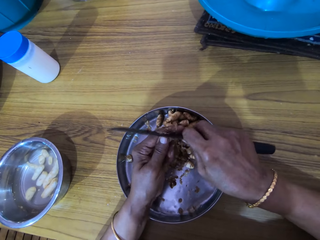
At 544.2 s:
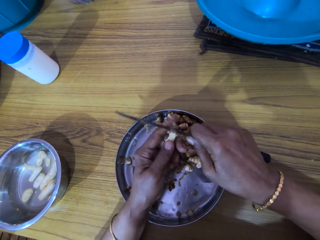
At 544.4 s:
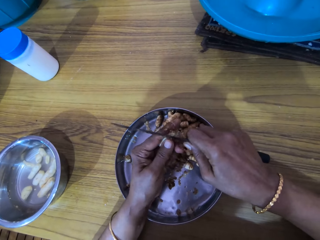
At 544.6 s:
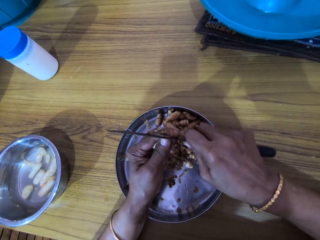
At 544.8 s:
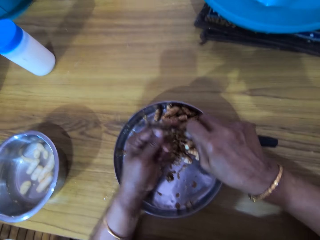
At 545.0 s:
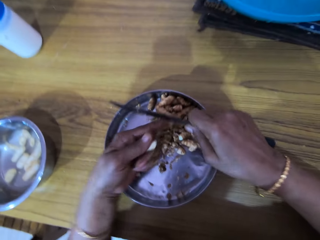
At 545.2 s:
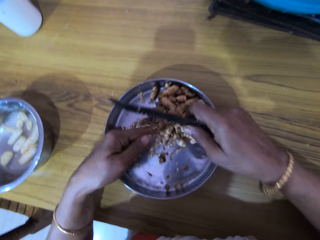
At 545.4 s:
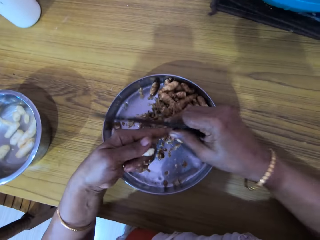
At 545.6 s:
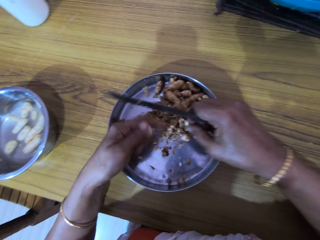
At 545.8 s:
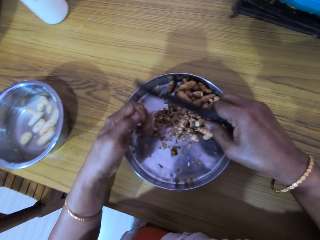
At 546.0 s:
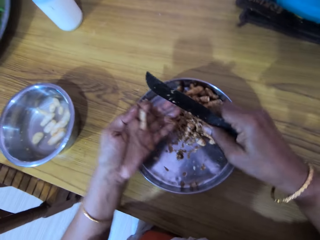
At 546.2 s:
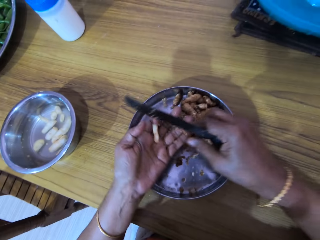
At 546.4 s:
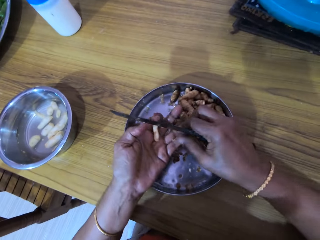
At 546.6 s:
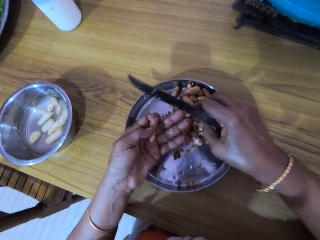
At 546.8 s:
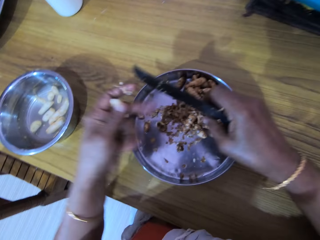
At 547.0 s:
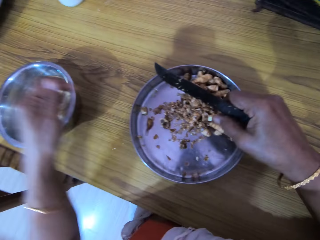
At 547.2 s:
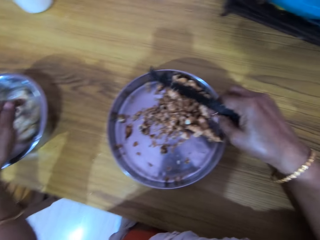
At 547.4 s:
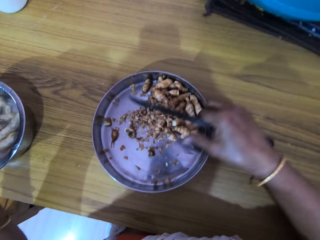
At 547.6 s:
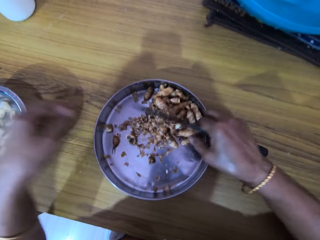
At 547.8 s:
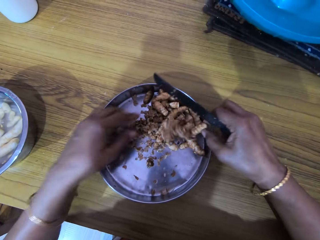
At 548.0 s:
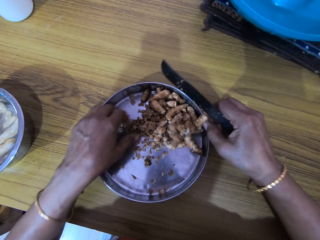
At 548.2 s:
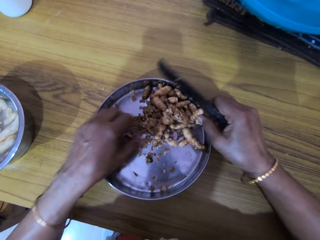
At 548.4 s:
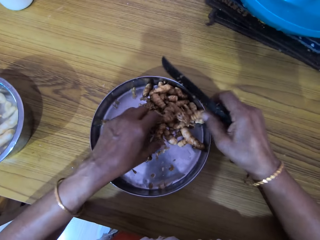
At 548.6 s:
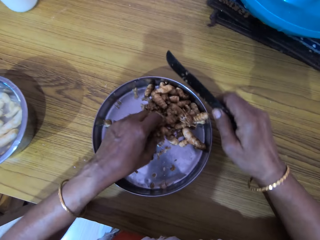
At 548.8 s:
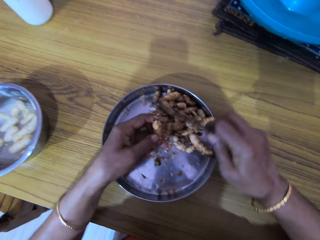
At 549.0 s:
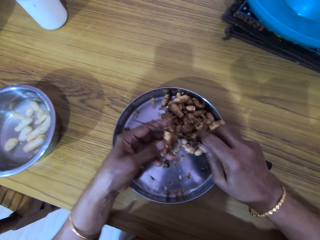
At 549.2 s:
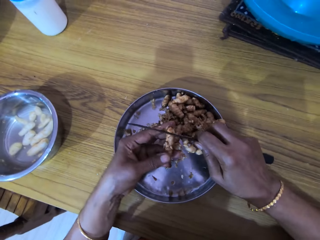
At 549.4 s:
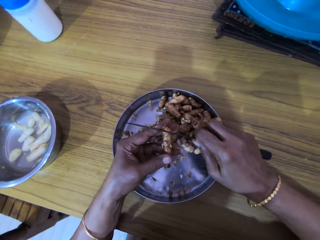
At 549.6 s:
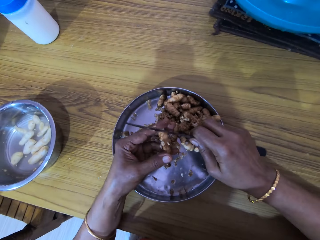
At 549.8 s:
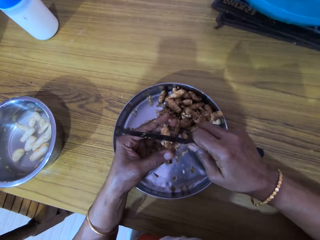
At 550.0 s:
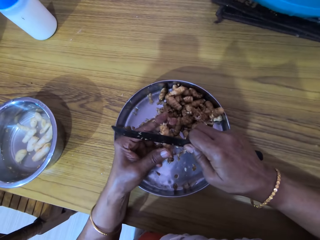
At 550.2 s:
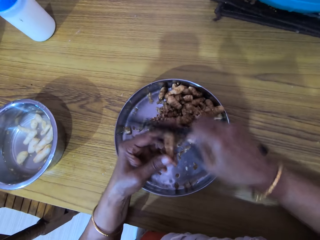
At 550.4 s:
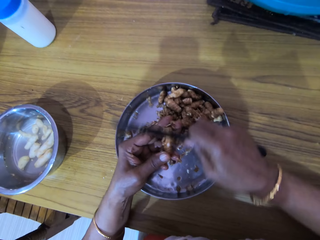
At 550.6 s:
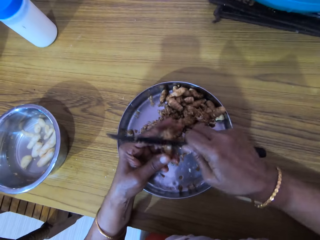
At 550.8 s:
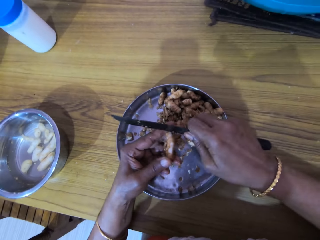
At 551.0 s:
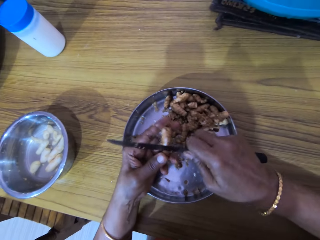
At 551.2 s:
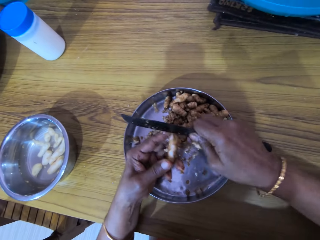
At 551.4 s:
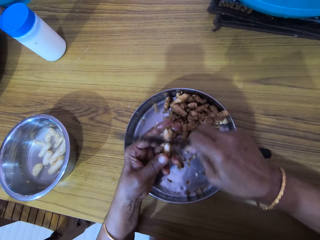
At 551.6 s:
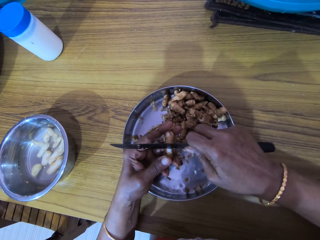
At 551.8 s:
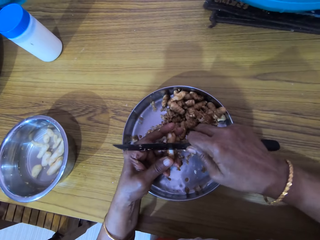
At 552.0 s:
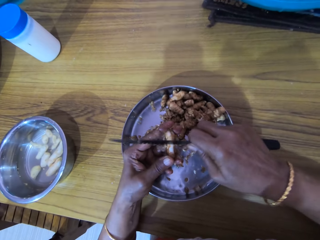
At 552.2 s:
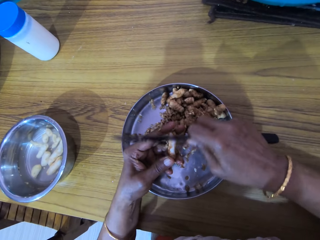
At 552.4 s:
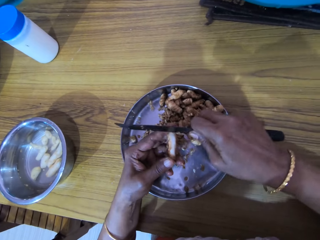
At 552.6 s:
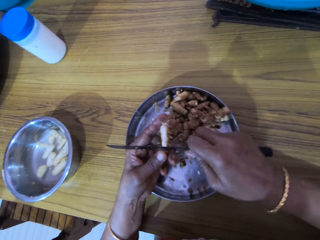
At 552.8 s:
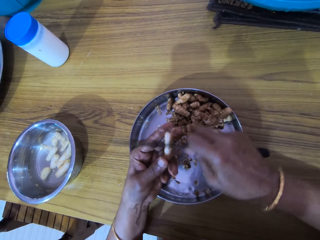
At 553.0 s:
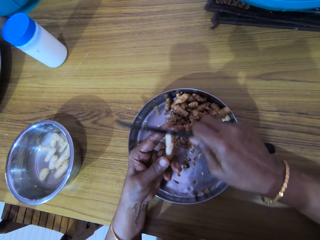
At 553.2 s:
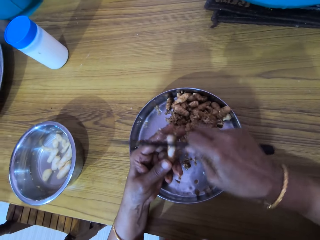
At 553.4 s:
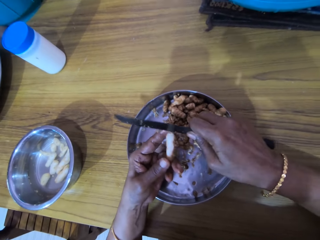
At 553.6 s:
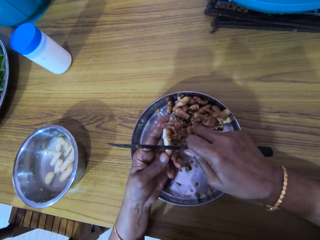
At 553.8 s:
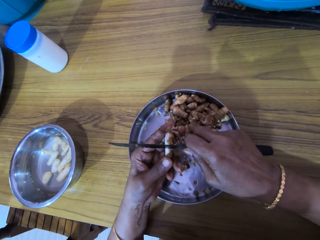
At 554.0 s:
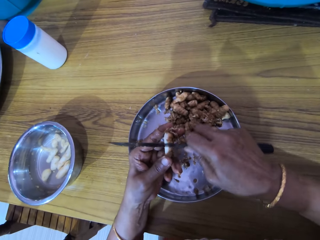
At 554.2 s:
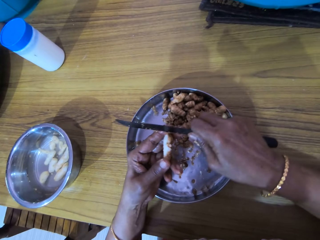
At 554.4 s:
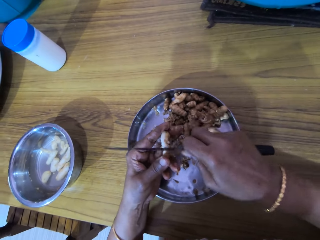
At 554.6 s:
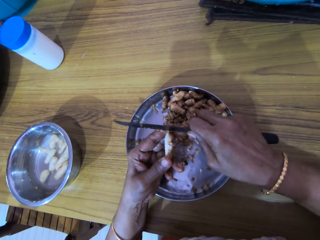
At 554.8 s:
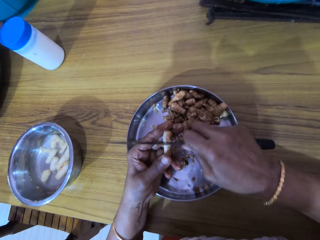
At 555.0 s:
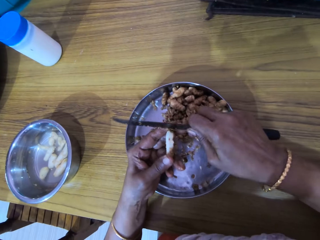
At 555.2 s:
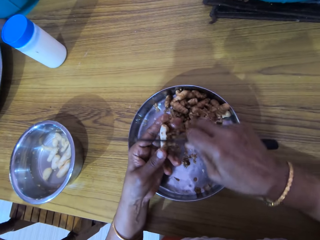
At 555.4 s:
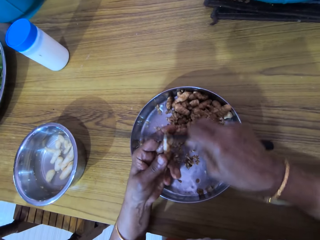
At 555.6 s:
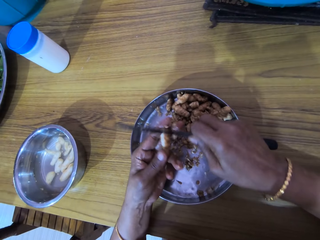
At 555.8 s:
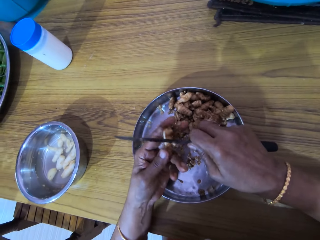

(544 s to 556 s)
The camera wearer removes the ginger peel from her left hand. She drops the ginger in the plate or bowl of water with her left hand. She picks a ginger from the bowl with her right hand. She drops the ginger in the bowl with her right hand. She picks a ginger from the bowl with her left hand. She peels the ginger with the knife in her right hand.

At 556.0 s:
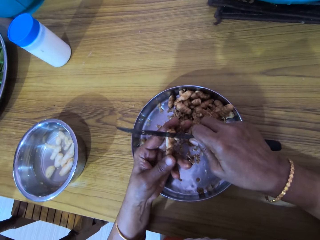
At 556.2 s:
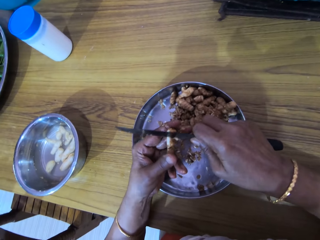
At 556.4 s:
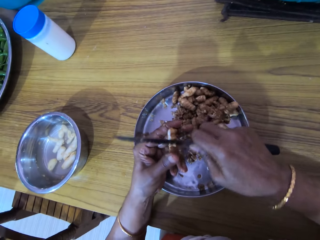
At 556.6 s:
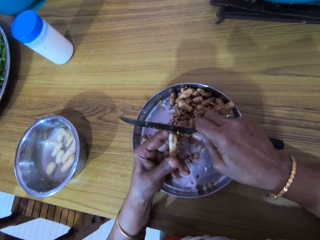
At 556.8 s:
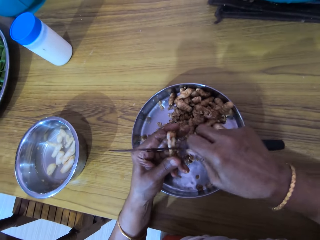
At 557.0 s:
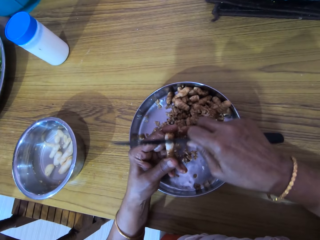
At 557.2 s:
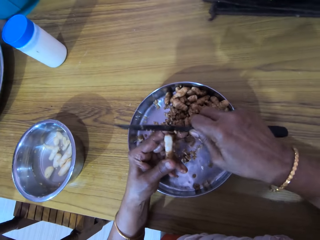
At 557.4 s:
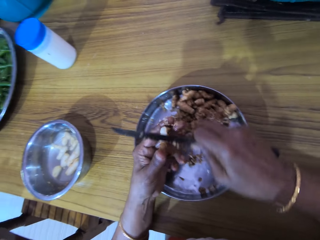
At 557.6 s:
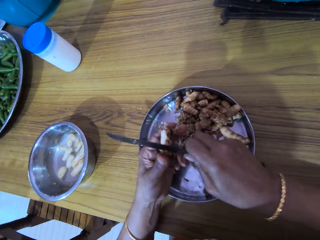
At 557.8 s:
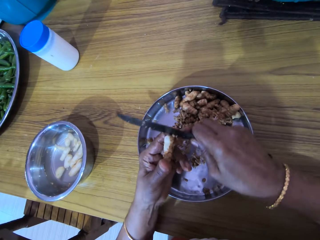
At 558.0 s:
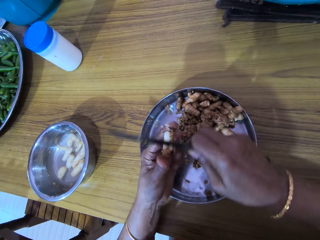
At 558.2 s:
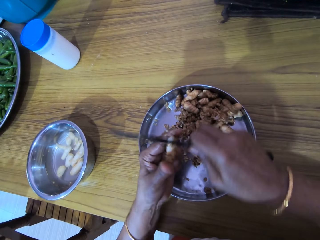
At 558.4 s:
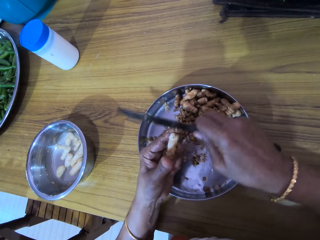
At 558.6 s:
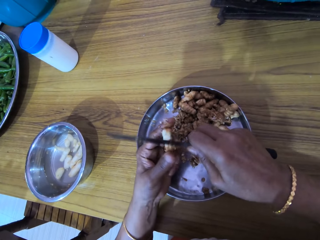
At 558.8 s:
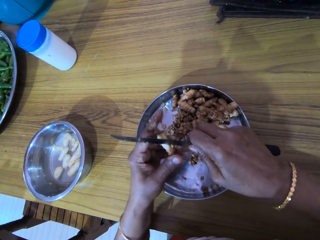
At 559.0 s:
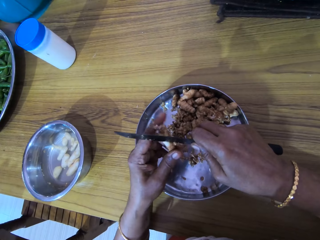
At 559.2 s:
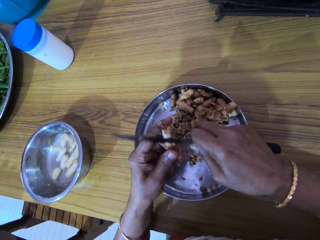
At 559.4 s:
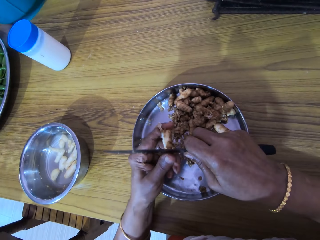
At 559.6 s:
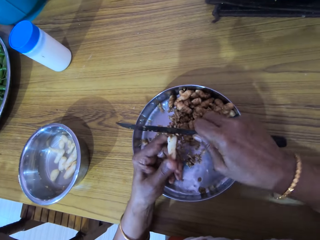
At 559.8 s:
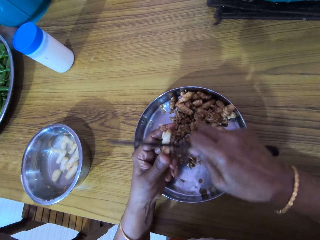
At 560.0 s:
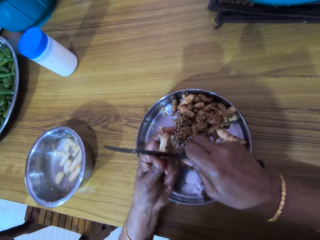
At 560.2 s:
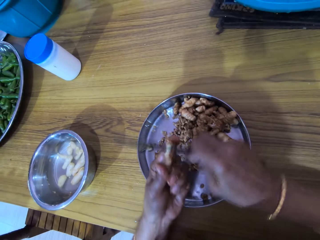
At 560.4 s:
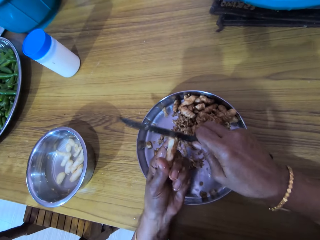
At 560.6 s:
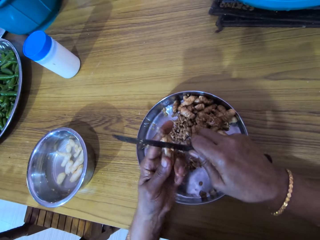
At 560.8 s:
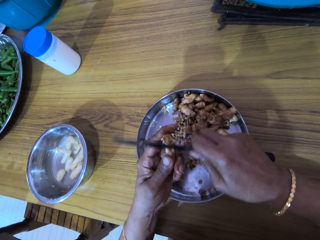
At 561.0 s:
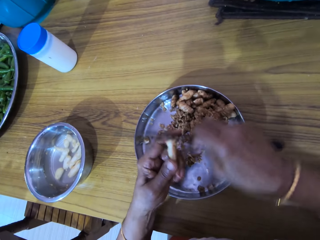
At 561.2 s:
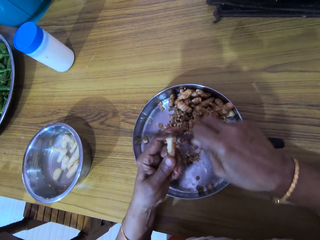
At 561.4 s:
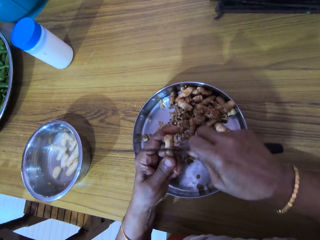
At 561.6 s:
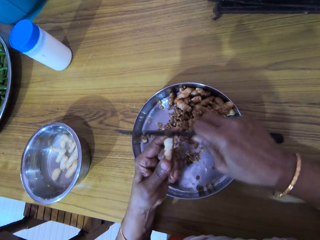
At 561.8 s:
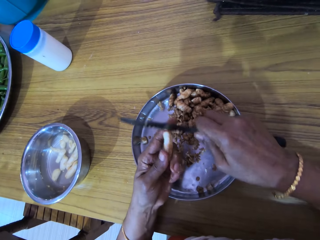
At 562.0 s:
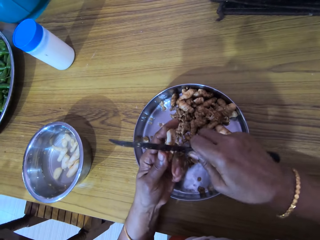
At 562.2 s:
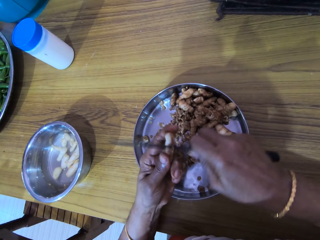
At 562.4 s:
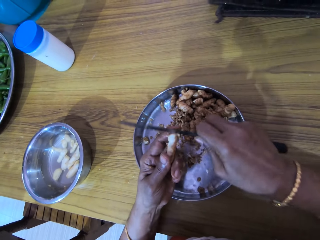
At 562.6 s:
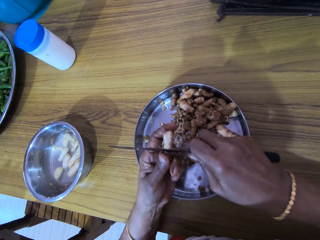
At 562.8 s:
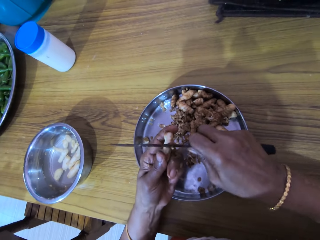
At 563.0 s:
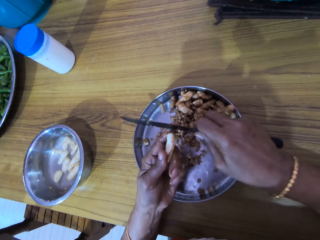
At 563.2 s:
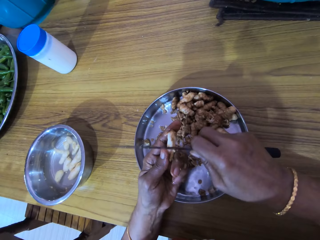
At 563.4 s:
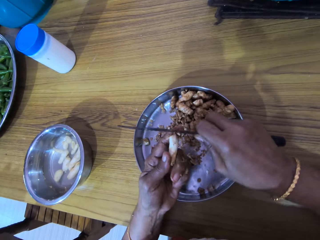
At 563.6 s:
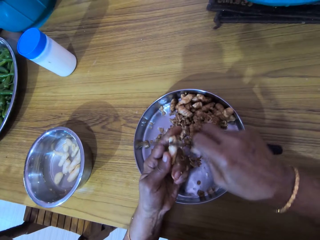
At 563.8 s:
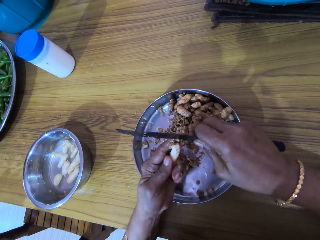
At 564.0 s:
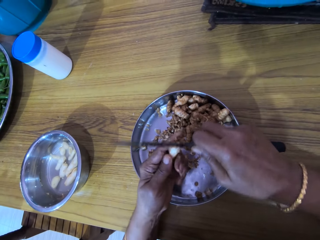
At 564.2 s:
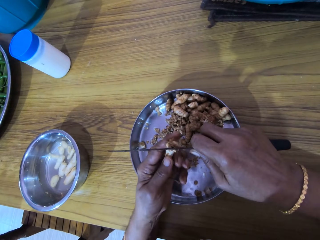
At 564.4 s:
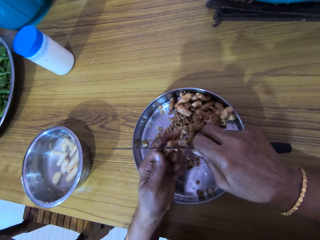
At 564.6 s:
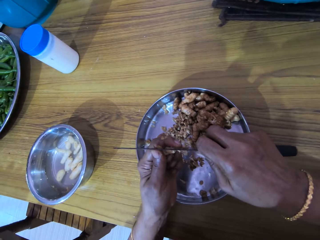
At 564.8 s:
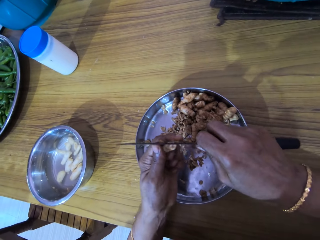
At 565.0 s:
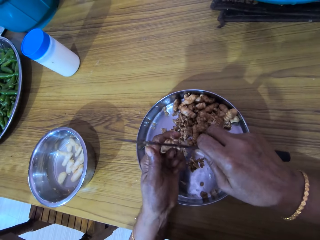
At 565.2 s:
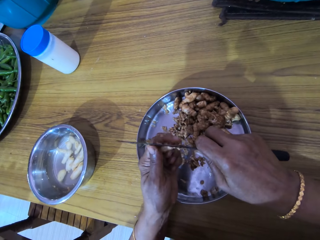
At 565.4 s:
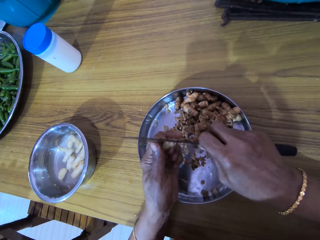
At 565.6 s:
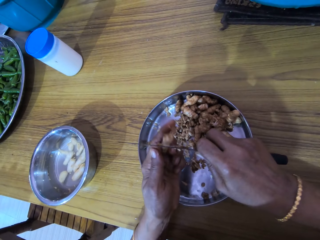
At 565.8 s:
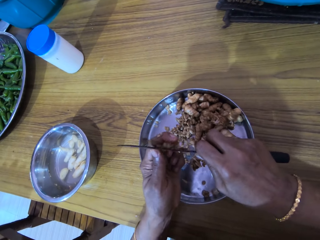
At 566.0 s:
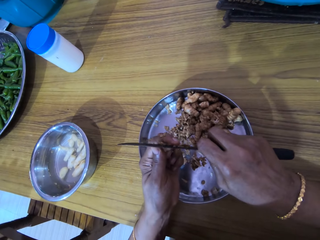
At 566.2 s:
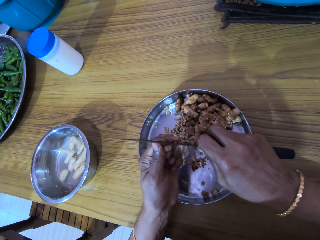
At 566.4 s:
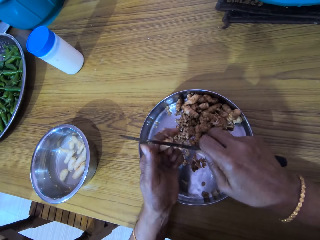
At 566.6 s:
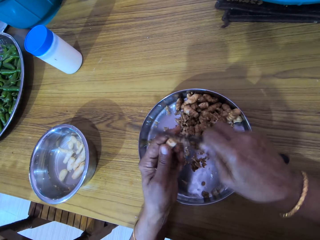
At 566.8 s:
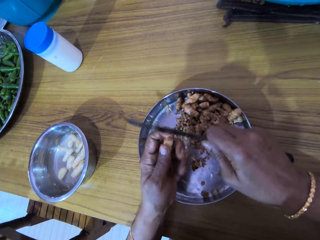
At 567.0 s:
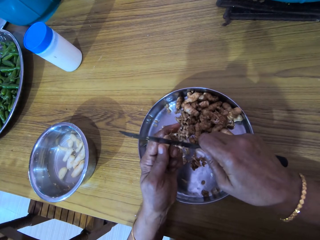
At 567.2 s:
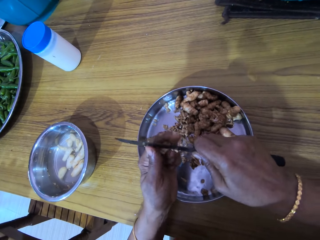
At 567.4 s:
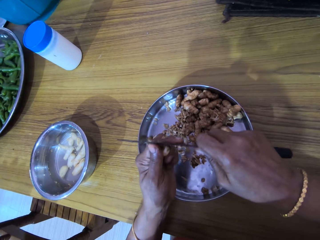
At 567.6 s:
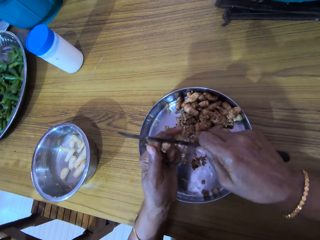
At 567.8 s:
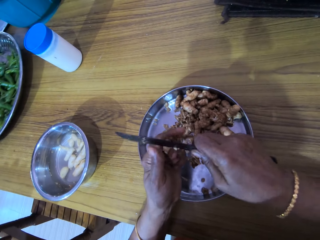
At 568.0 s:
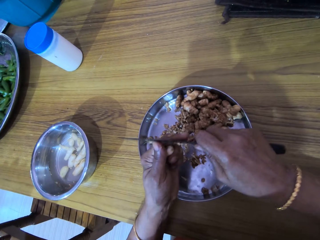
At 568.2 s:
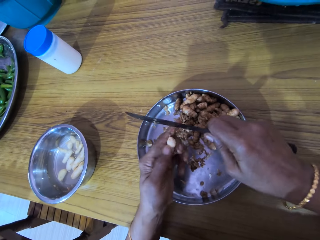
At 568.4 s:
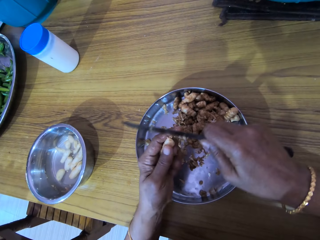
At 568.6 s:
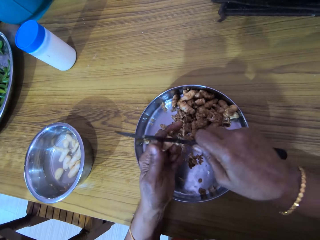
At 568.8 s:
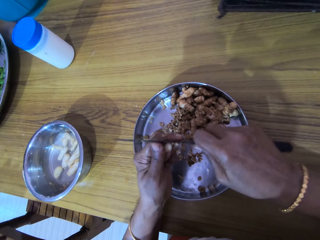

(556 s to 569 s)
The camera wearer peels the cocoyam with the knife in her right hand.
